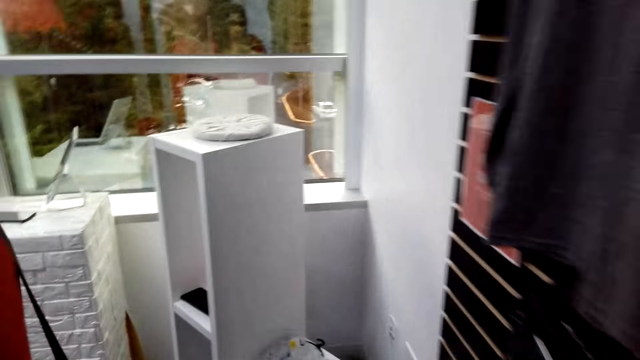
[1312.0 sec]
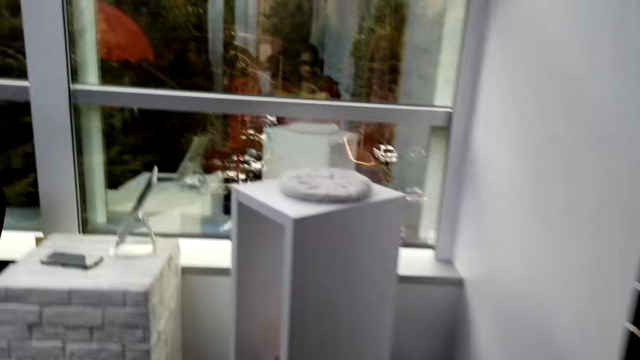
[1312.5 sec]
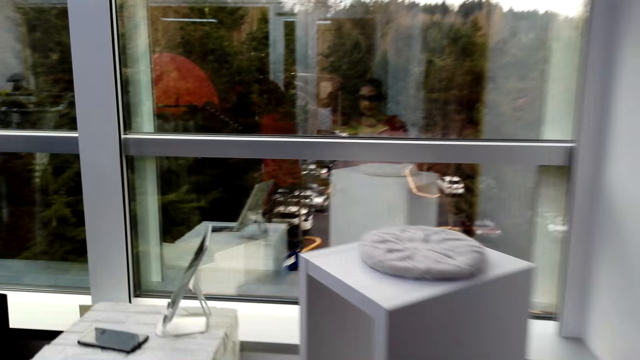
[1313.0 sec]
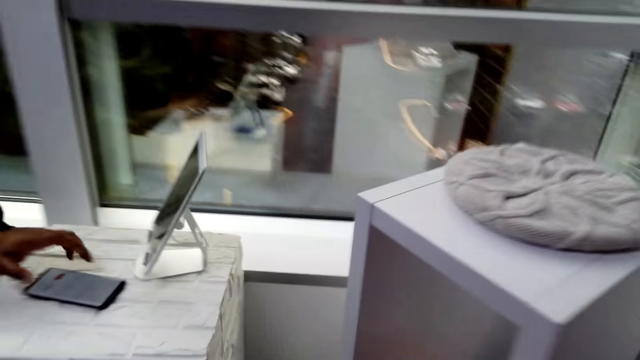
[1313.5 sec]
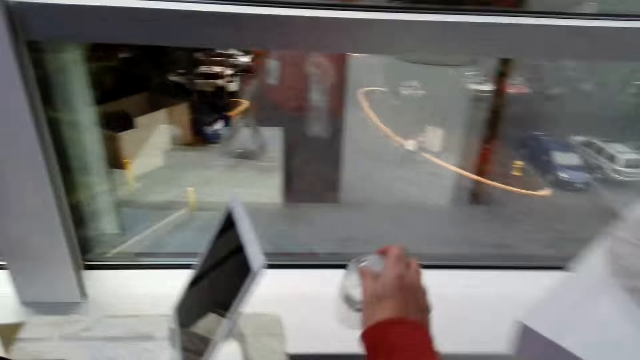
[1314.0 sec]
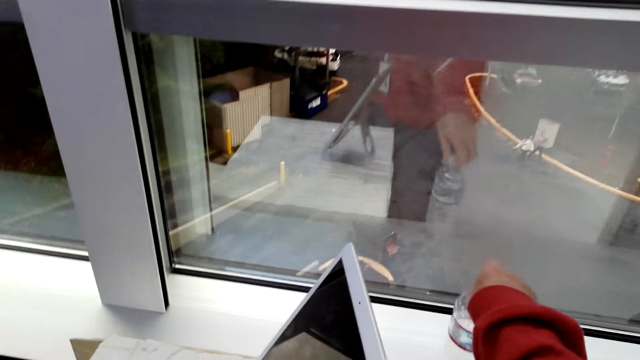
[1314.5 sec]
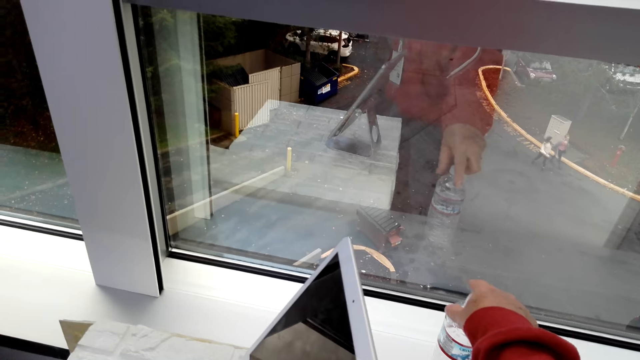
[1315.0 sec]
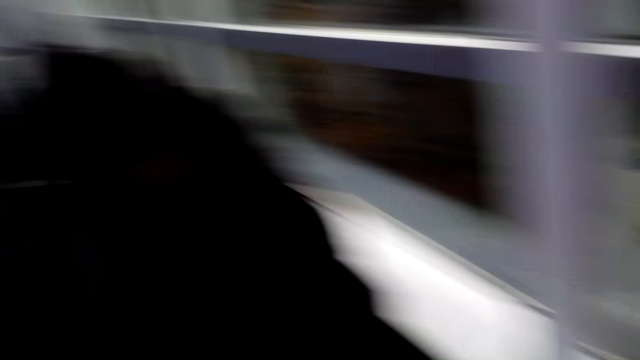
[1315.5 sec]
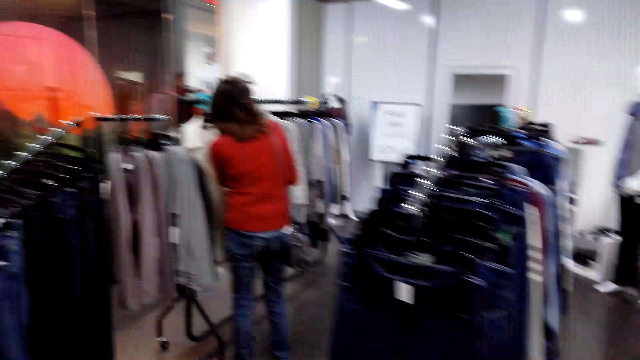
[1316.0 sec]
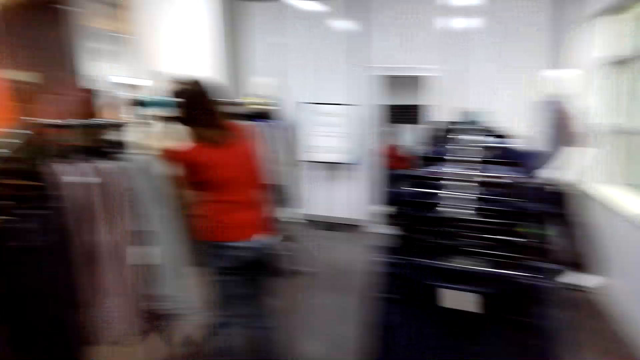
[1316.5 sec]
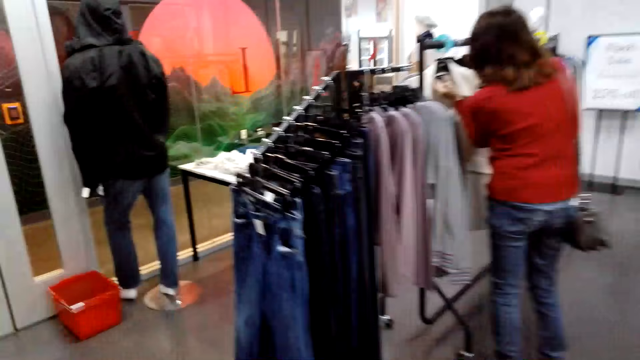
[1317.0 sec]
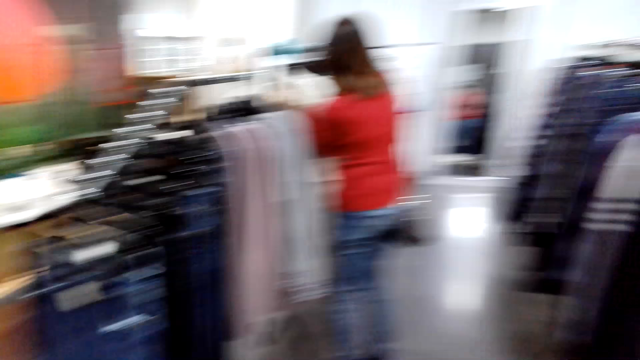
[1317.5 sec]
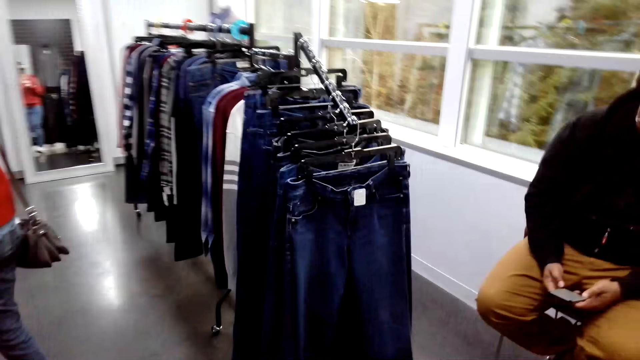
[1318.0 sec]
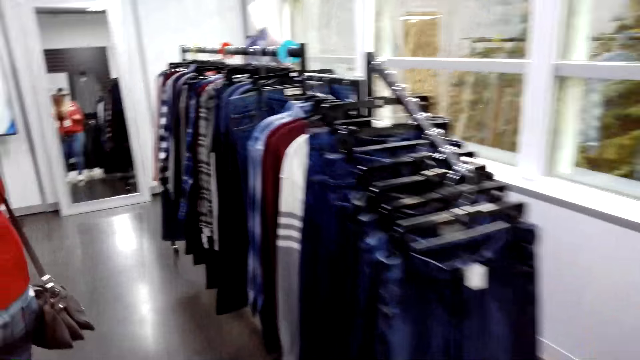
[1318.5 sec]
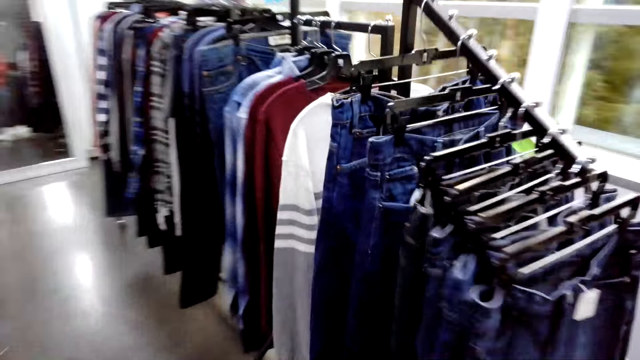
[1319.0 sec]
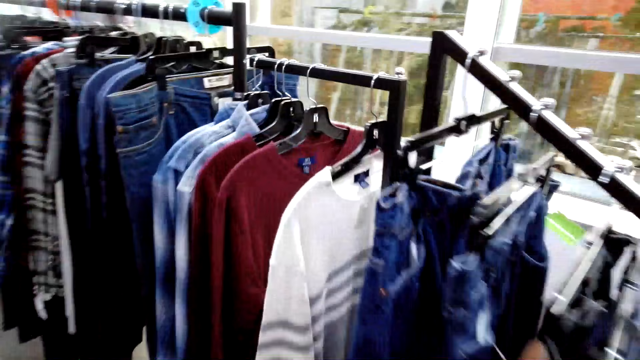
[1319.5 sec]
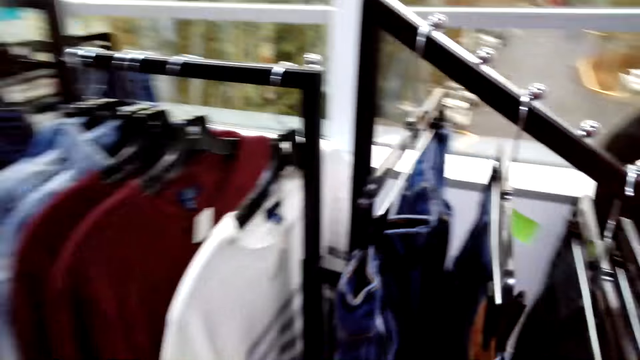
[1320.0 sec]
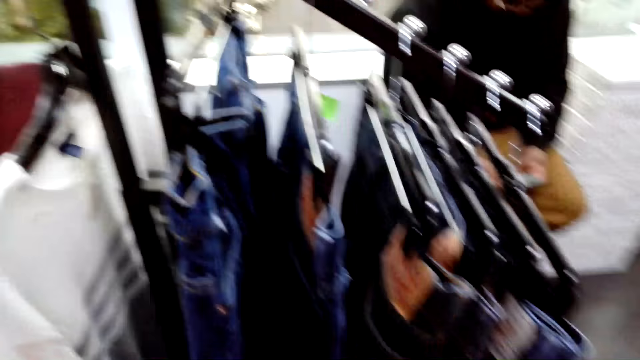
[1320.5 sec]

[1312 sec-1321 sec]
The person picks up a phone and holds a bottle. The camera wearer looks around. The person holds a cloth on the rack. The other person moves around.

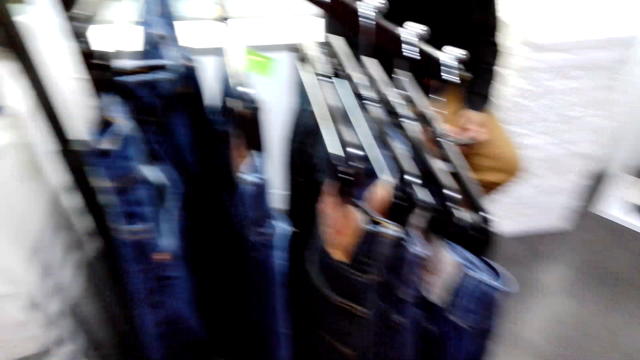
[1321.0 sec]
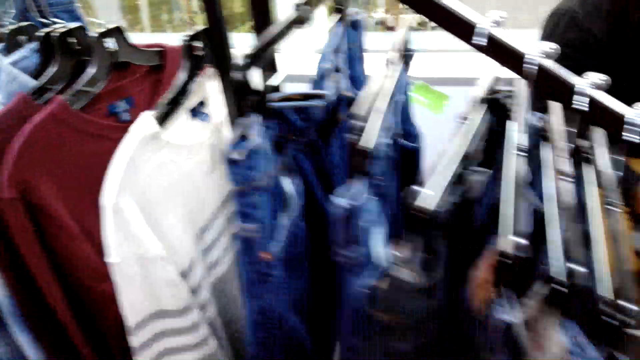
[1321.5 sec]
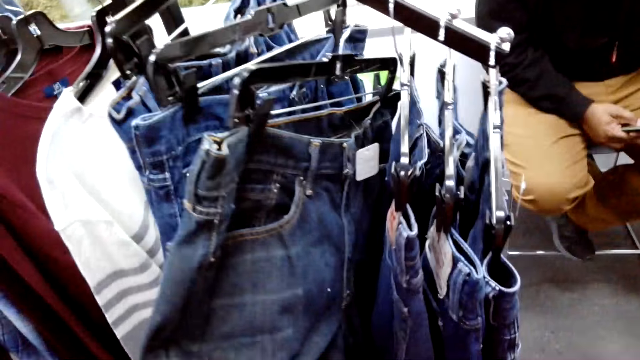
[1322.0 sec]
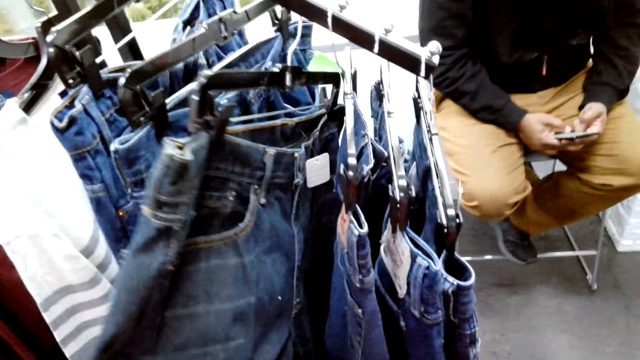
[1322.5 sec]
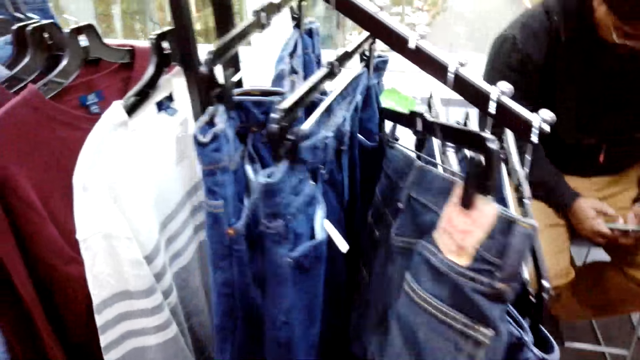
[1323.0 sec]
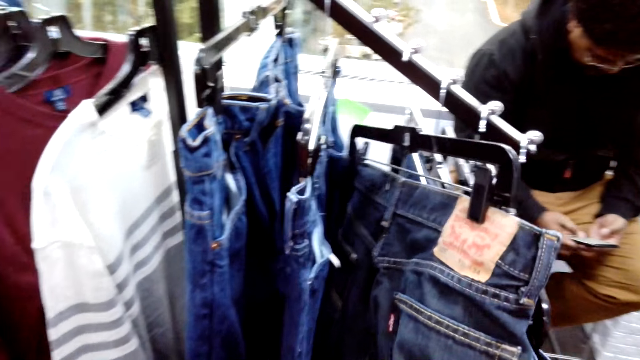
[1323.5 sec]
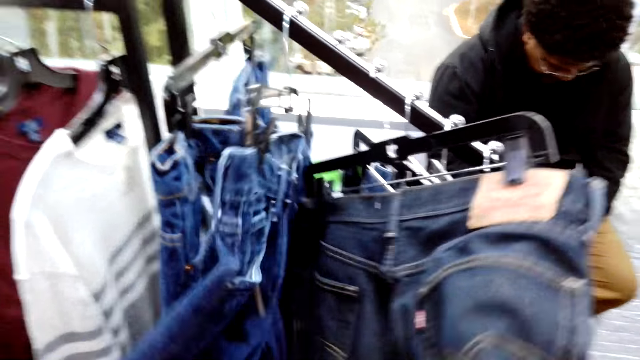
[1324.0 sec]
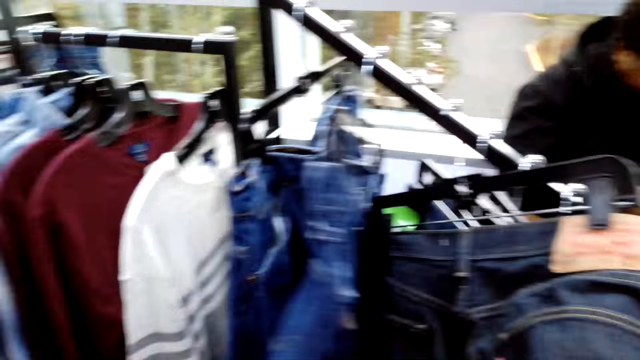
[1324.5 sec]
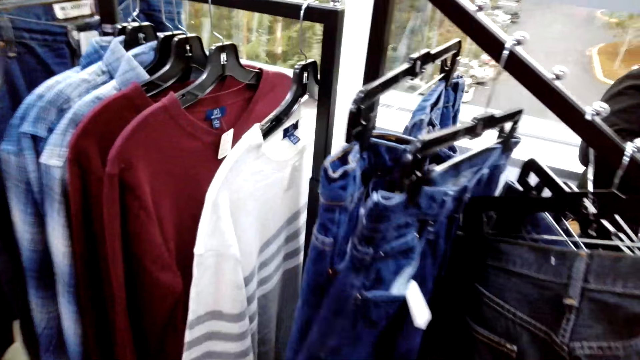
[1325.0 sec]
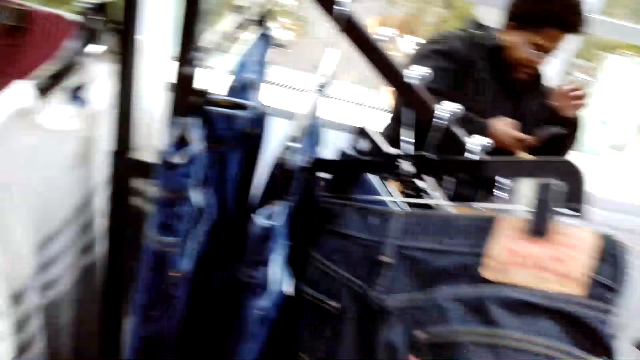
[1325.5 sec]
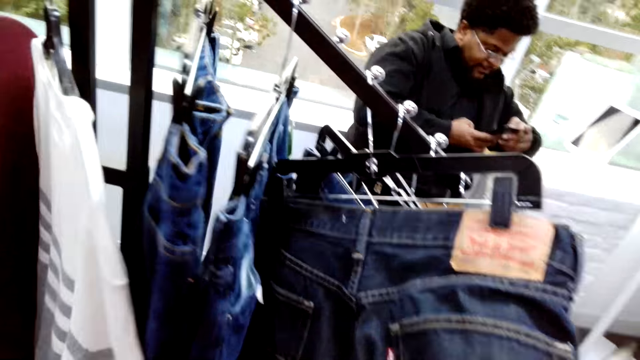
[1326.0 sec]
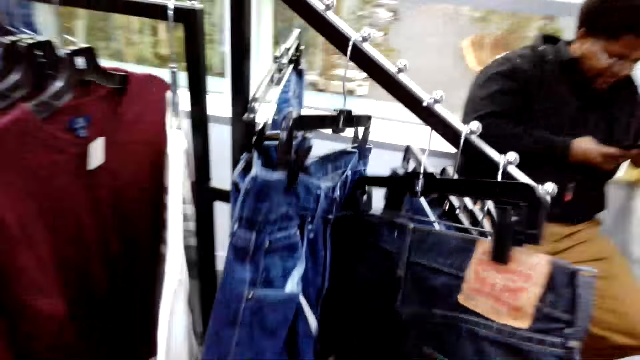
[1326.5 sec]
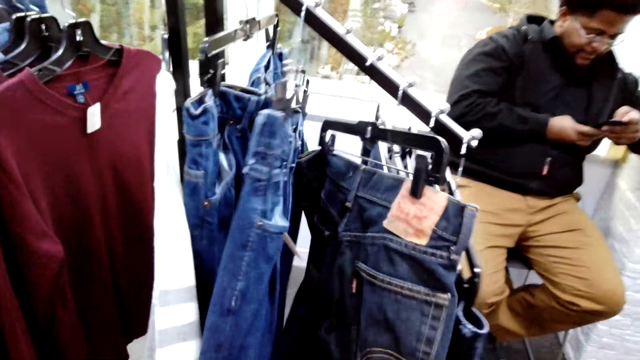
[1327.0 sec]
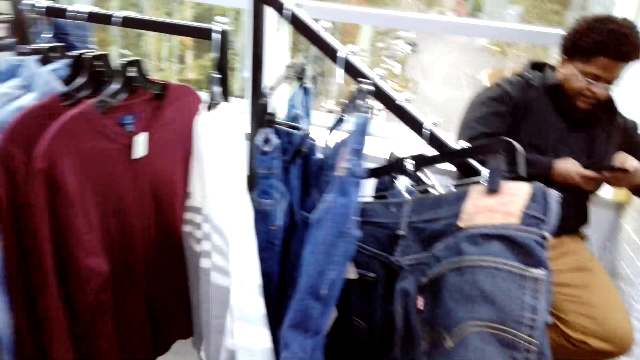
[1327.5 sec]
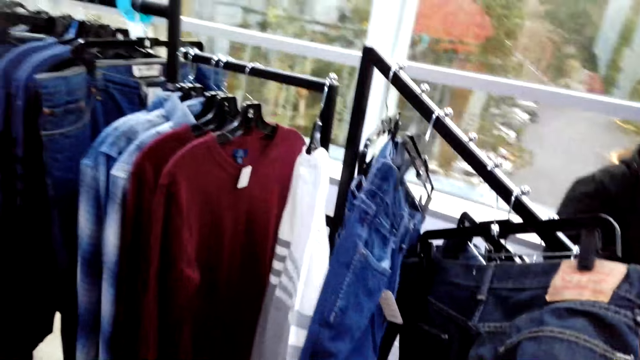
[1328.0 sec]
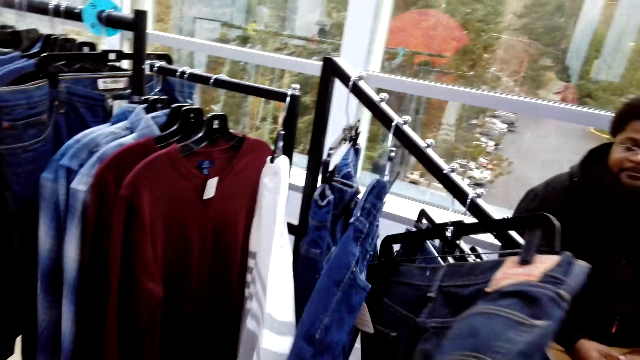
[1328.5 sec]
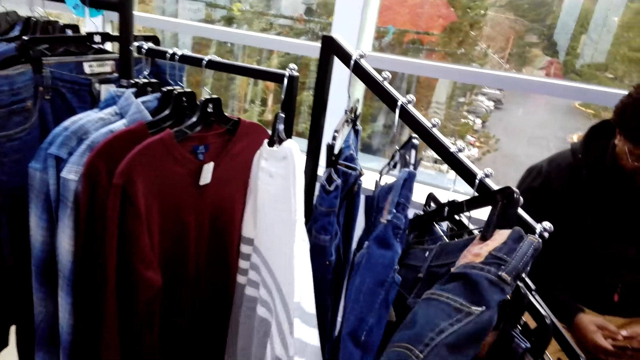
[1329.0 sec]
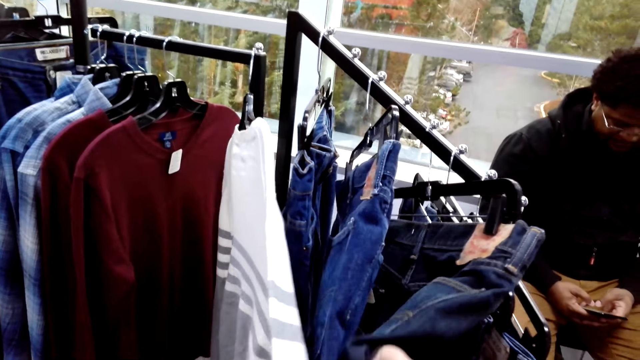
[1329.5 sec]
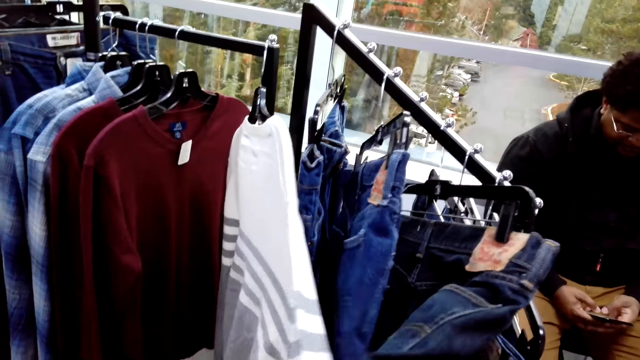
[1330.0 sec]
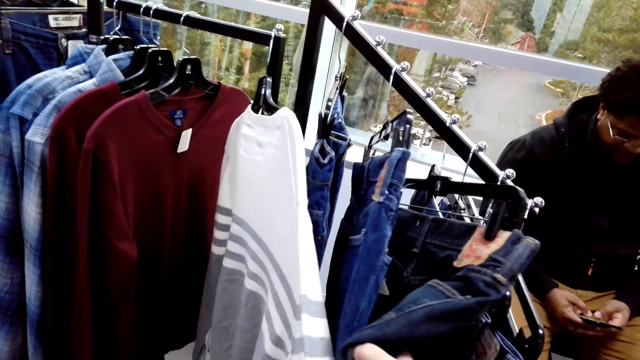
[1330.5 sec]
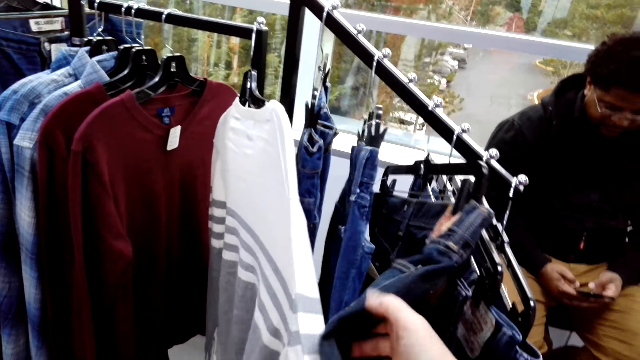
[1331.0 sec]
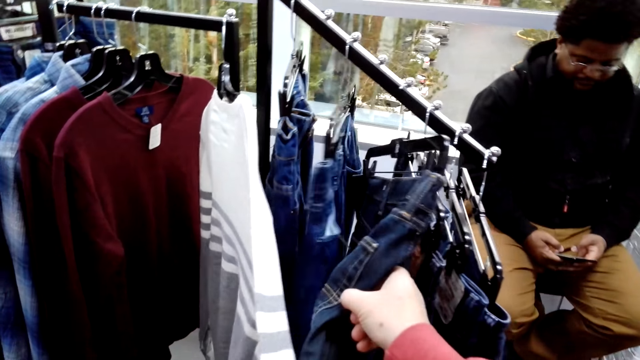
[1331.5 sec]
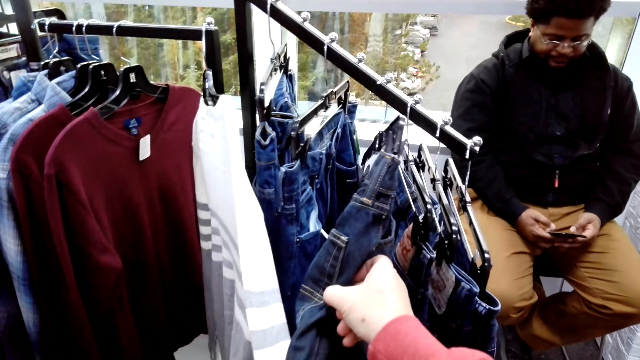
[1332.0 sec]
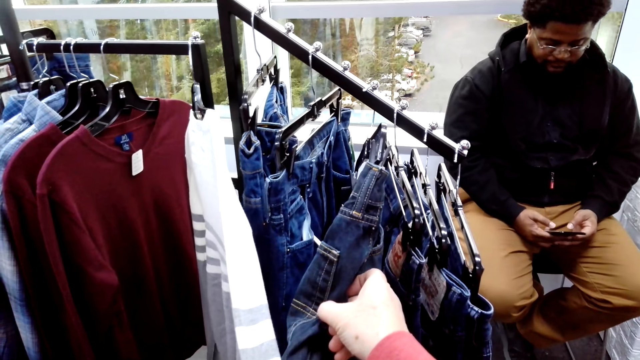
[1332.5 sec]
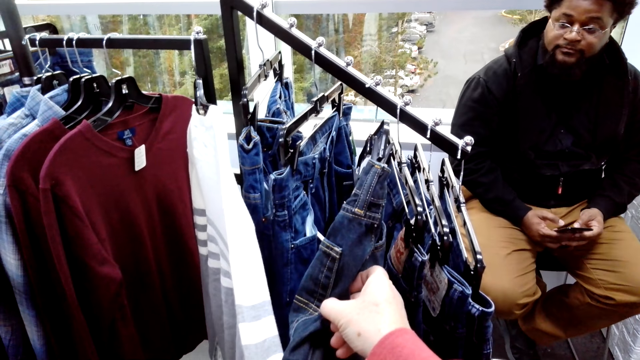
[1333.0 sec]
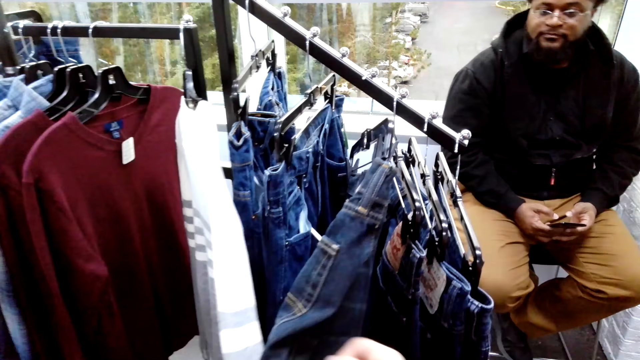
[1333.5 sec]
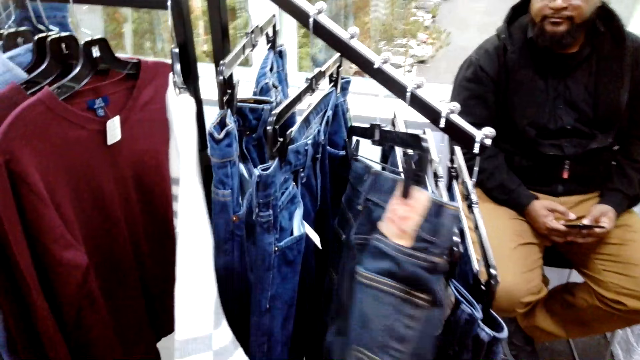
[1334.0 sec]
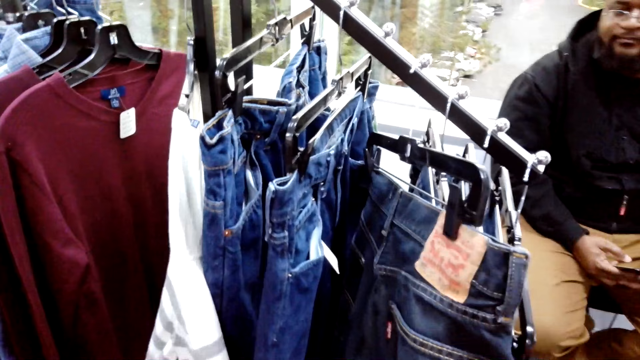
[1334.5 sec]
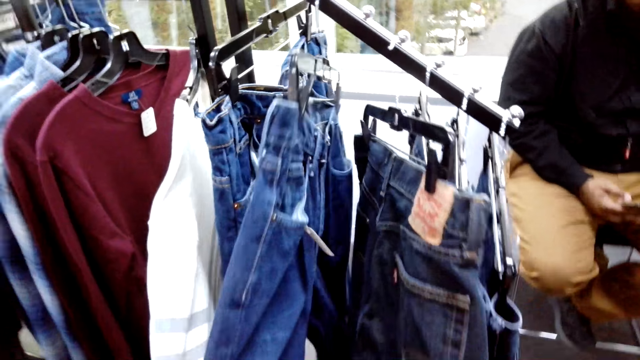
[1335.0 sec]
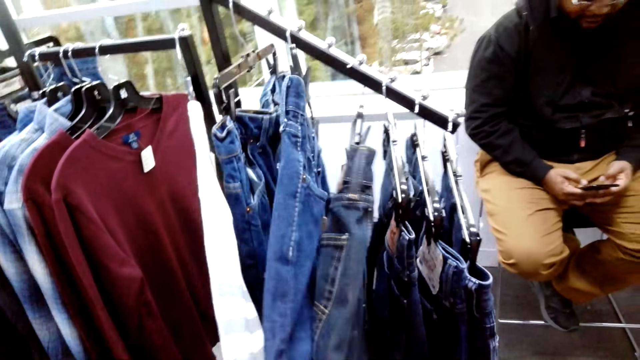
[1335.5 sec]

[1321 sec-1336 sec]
The camera wearer looks around. They hold the clothes on the rack. A person stares on a phone. The camera wearer holds the clothes on the rack. The person stares at the phone. The camera wearer holds the clothes on the rack.
